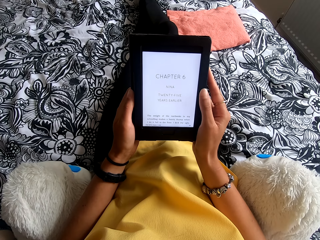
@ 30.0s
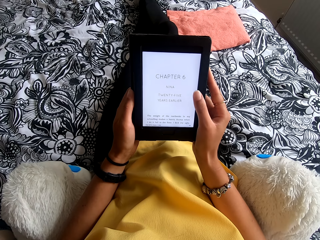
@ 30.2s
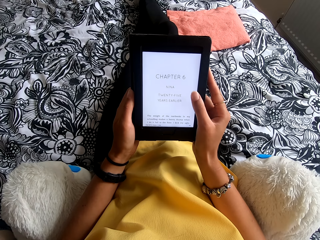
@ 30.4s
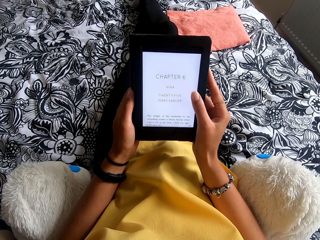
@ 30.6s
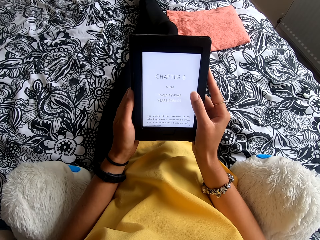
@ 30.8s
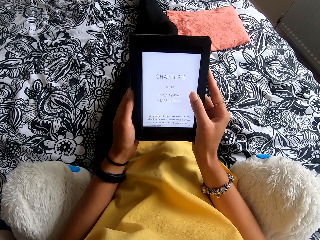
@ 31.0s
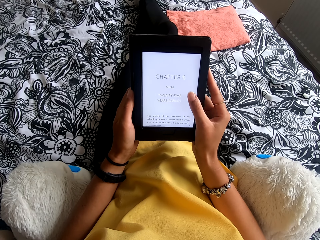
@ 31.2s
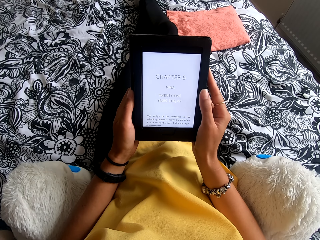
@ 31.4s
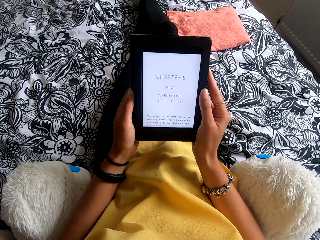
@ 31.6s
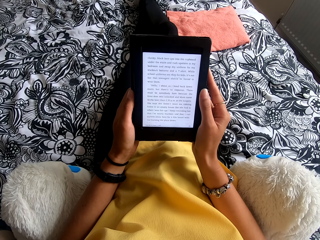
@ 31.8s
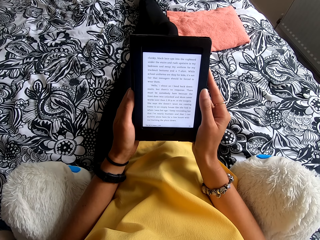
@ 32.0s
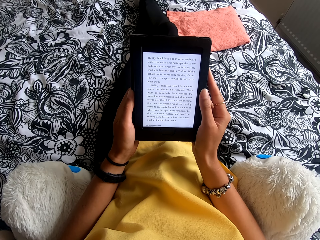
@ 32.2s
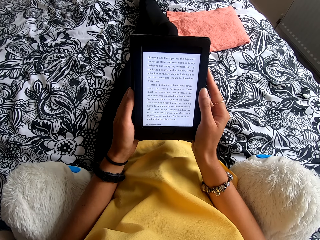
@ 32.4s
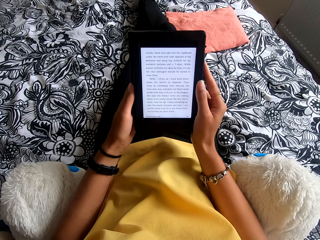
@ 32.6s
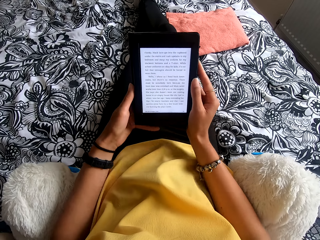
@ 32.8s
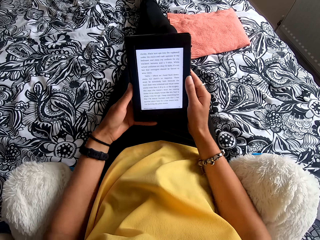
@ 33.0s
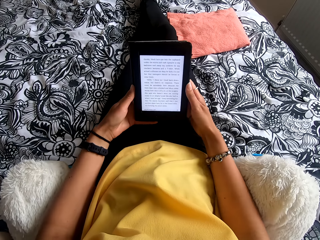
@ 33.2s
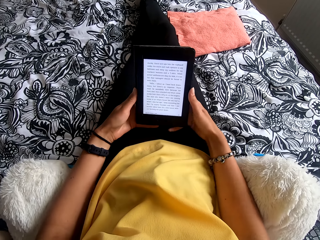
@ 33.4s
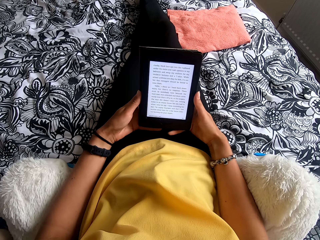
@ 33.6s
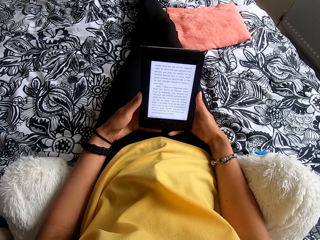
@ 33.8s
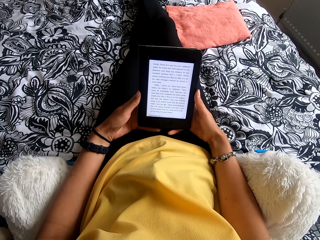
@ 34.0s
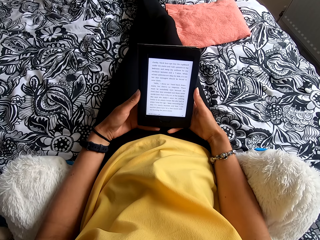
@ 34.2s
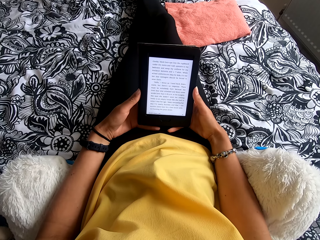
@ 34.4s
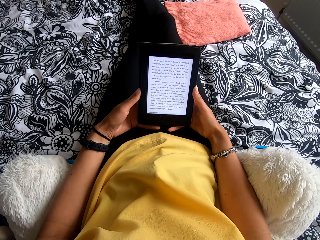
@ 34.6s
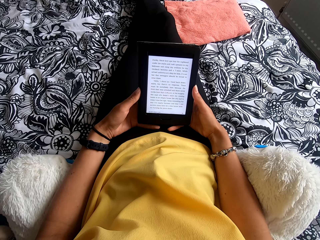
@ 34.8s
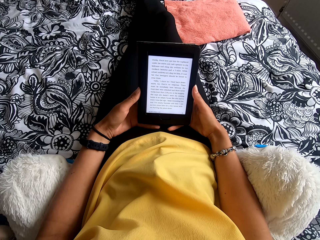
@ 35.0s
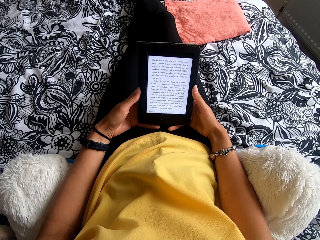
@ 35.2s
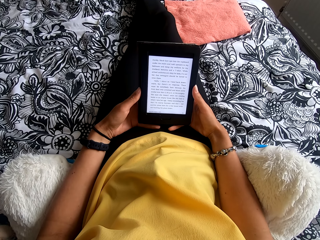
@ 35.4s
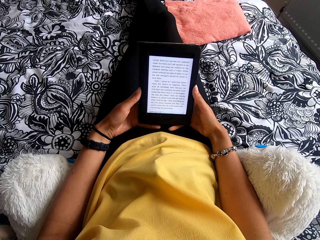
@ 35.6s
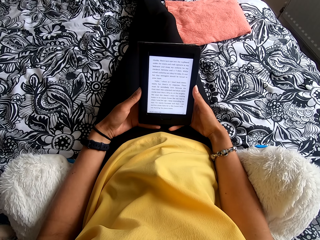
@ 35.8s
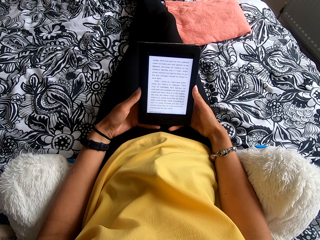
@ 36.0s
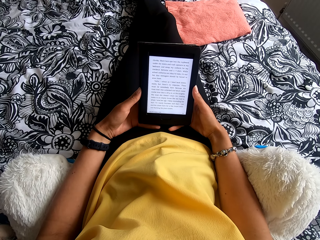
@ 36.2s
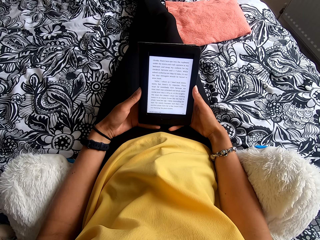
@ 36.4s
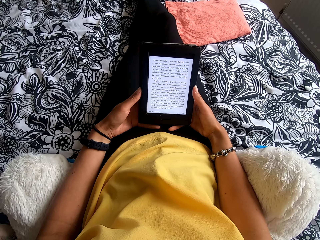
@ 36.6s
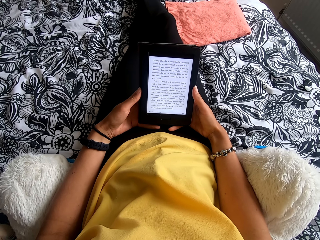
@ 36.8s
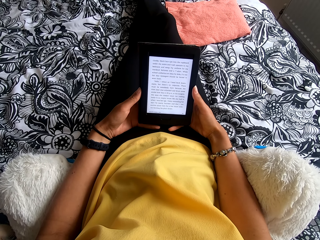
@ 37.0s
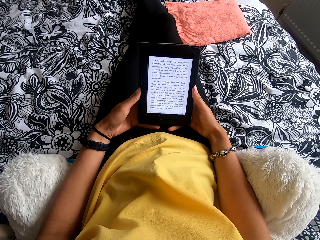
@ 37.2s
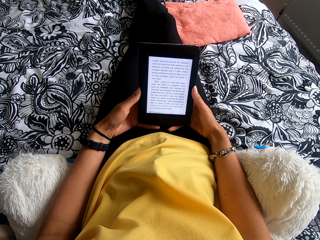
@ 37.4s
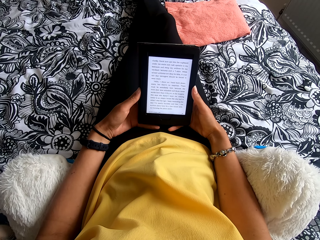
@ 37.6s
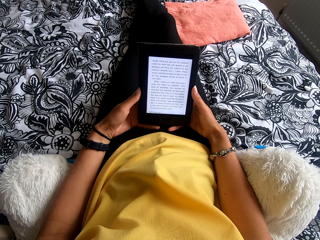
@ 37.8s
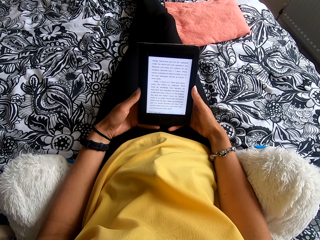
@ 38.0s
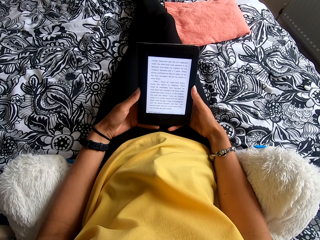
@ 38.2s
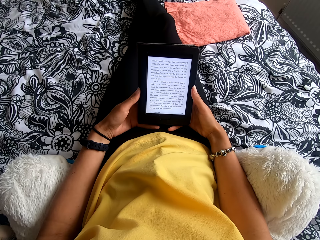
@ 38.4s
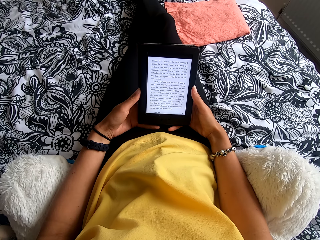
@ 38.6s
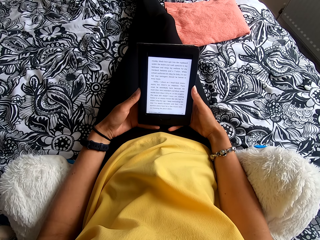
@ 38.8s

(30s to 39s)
The camera wearer uses the tablet. They press the ebook reader. They read the ebook reader. They move the tablet down.

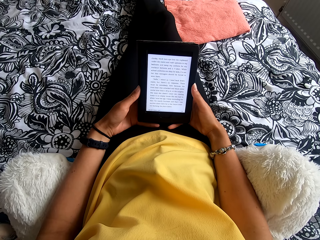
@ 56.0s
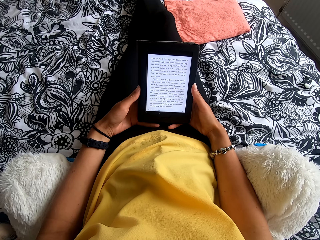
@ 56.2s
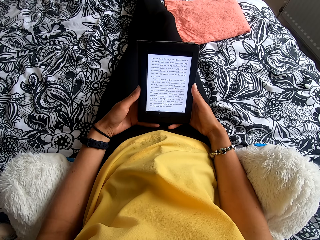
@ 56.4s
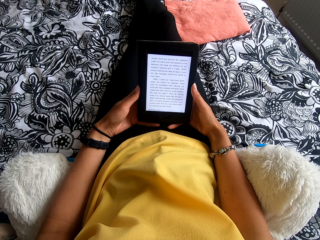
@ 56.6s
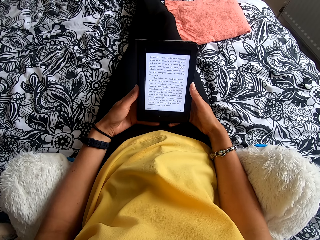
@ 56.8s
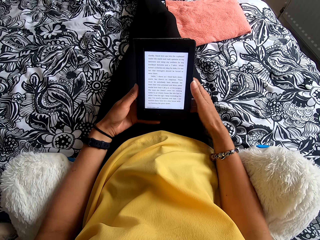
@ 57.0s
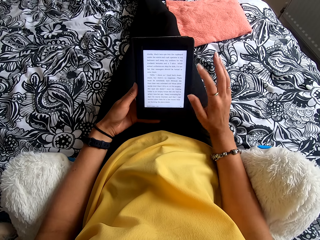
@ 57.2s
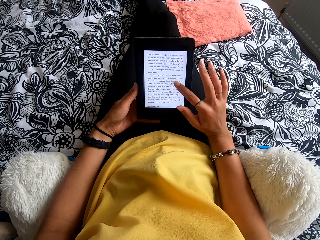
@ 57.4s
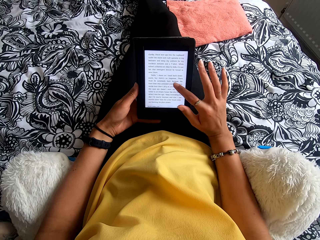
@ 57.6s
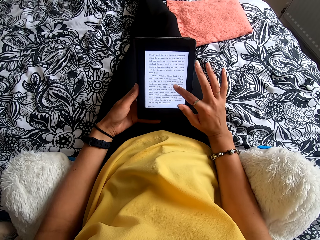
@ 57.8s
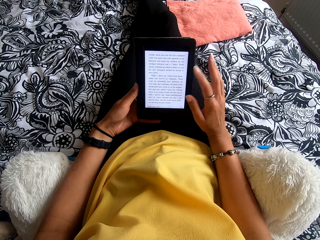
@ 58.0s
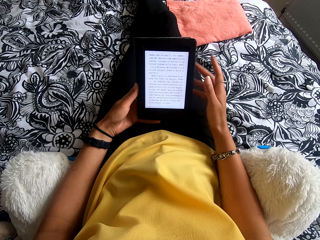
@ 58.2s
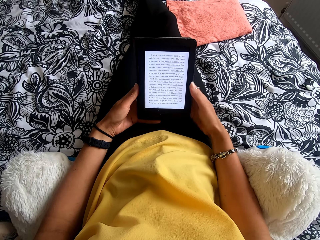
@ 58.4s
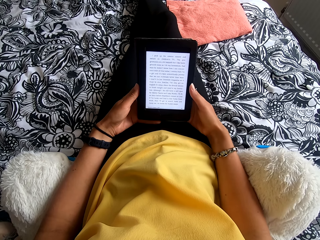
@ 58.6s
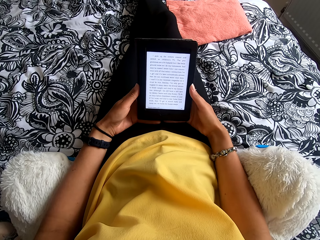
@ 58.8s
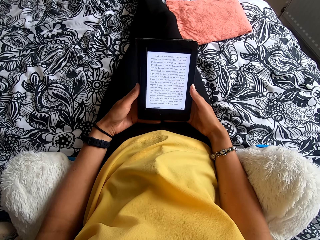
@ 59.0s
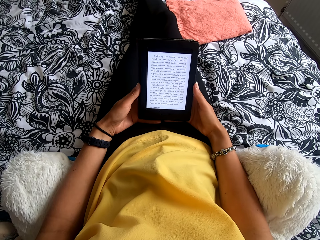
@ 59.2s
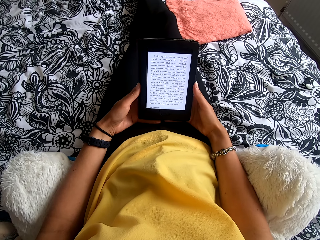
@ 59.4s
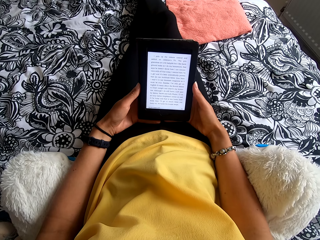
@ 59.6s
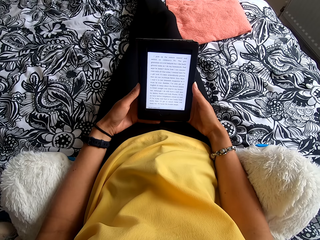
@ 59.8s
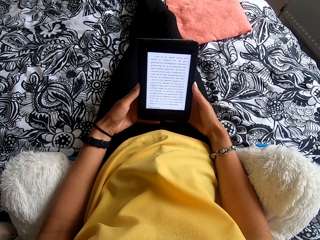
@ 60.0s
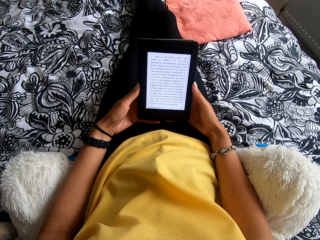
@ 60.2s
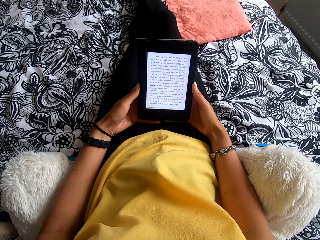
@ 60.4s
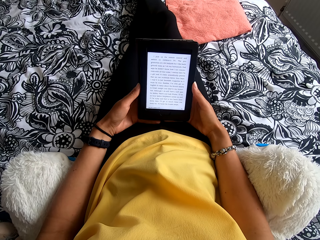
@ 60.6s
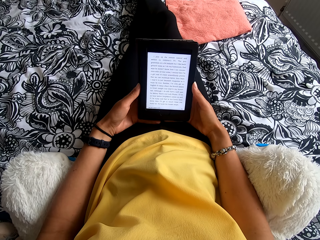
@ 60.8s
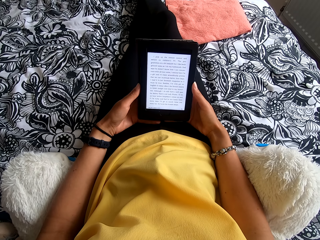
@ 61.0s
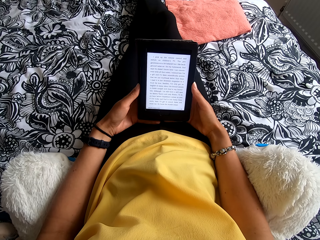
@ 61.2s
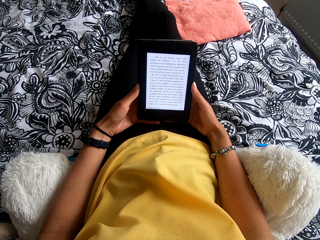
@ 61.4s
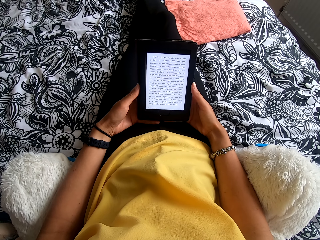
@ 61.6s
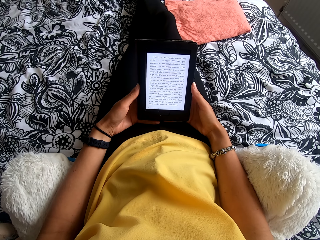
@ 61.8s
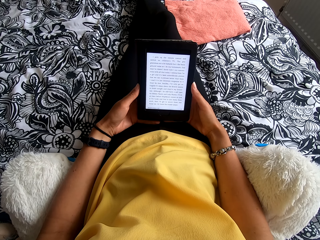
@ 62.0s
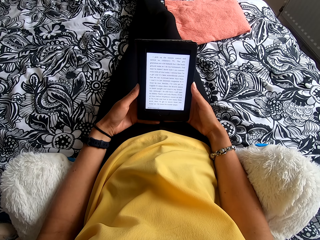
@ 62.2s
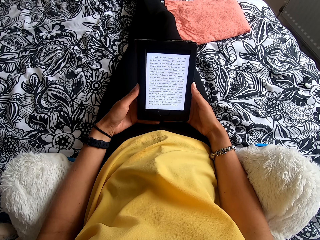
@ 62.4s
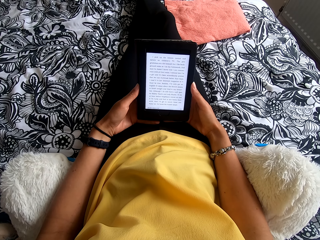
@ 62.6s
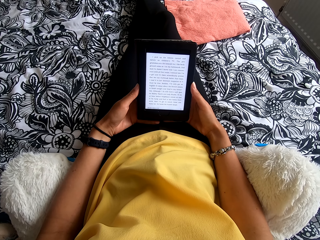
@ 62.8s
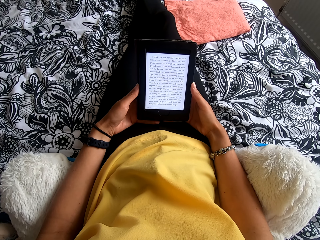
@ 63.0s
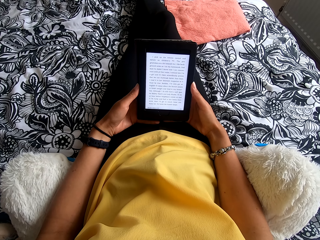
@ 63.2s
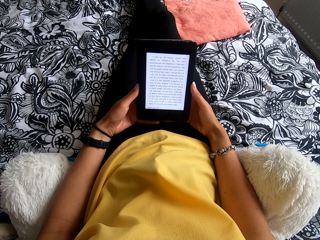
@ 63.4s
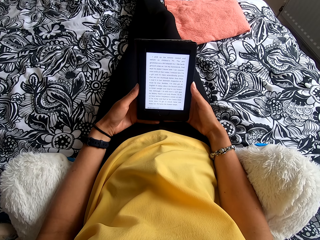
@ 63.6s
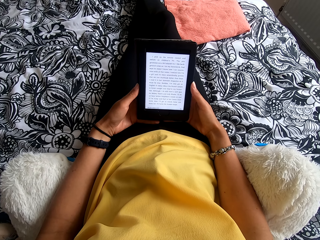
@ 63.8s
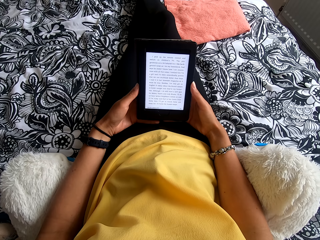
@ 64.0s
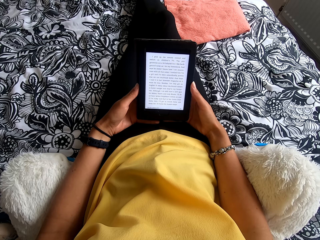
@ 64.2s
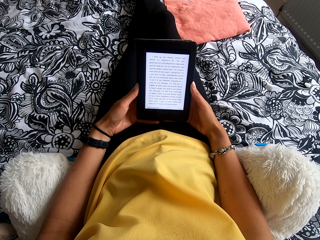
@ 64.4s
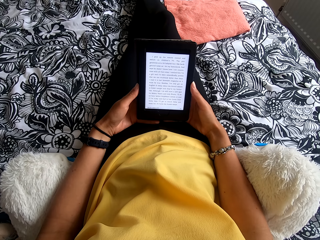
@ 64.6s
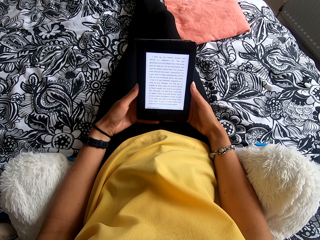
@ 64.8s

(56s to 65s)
The camera wearer uses the tablet. They press the ebook reader. They move the hand from the screen. They read the ebook reader.

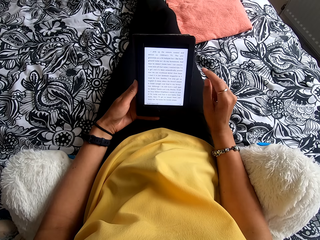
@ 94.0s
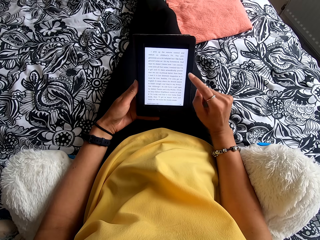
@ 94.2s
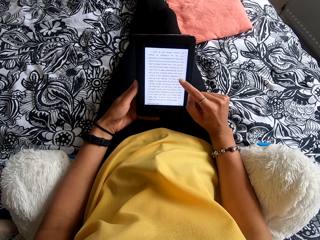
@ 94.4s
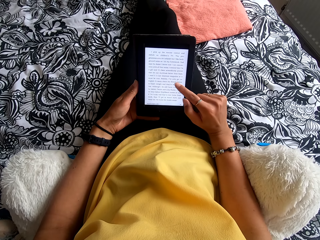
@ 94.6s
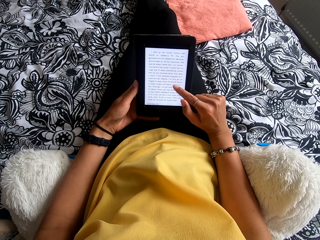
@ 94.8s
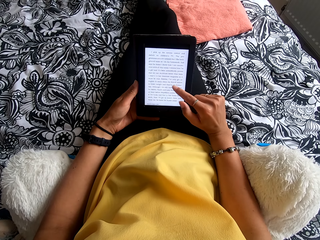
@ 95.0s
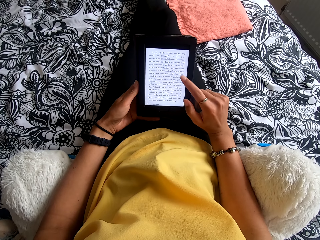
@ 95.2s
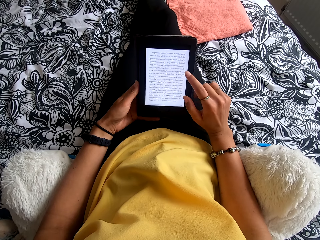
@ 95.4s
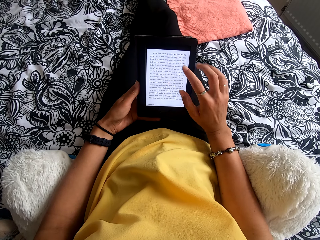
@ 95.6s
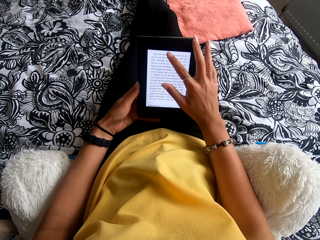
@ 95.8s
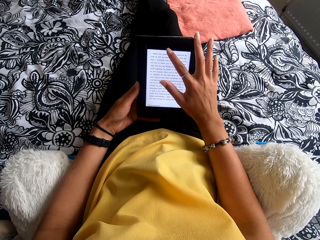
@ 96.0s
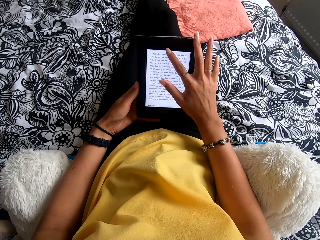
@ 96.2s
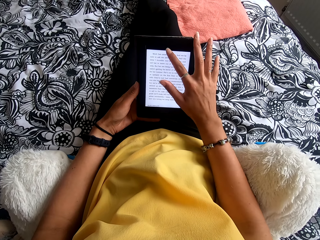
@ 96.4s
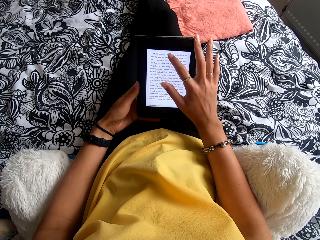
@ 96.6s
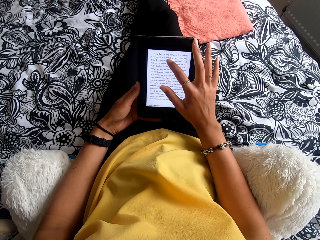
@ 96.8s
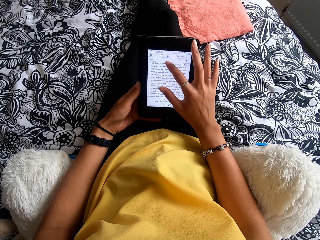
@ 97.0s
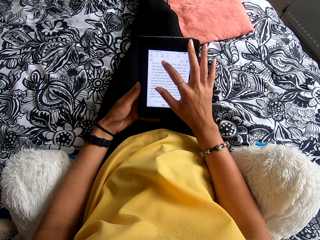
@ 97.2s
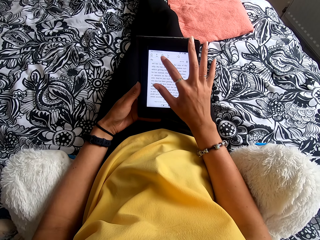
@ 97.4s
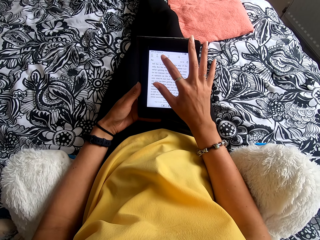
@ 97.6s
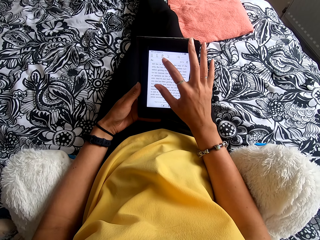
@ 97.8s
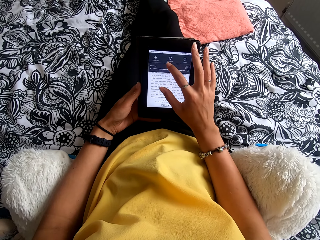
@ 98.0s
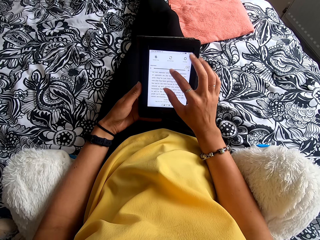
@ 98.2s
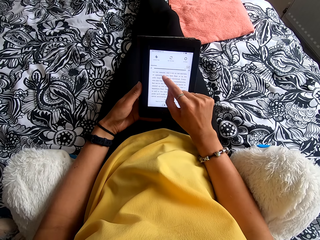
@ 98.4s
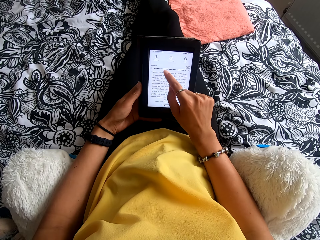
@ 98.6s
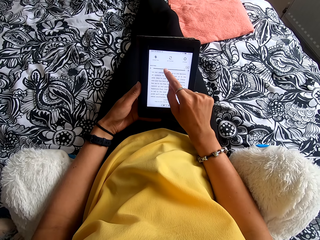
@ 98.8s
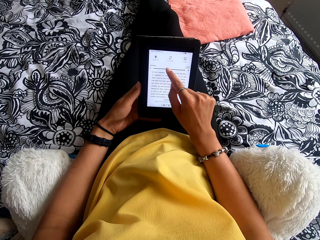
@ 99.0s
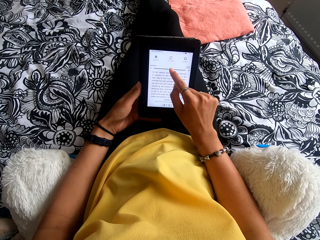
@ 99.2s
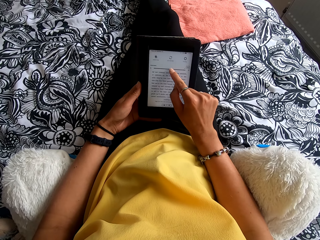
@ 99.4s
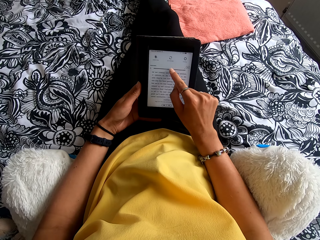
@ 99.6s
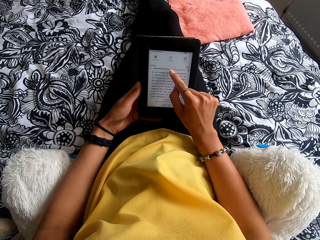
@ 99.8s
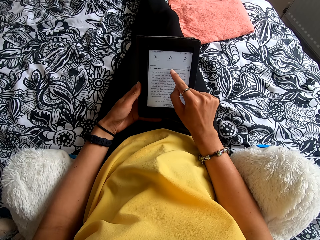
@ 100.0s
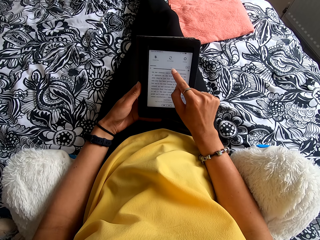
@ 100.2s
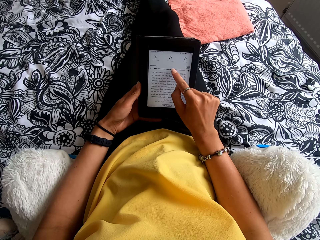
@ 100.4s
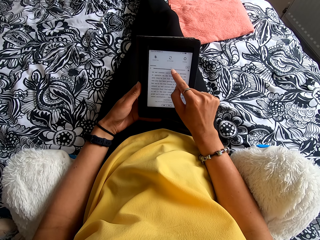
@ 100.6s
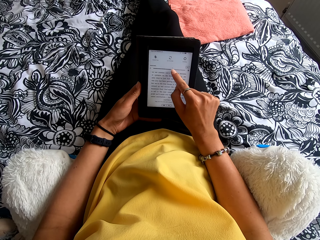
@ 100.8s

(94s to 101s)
The camera wearer presses the ebook reader.
